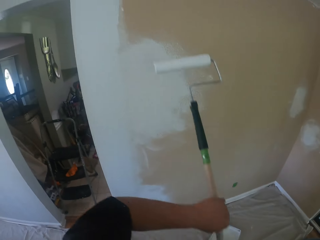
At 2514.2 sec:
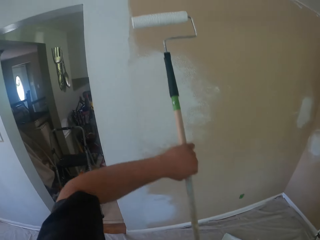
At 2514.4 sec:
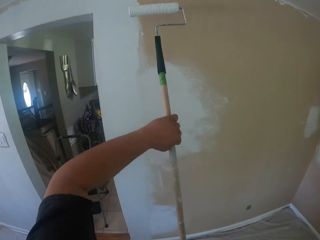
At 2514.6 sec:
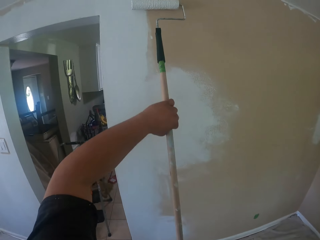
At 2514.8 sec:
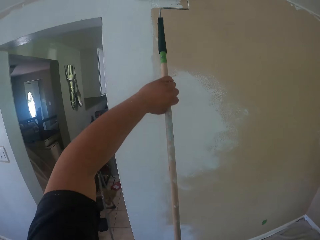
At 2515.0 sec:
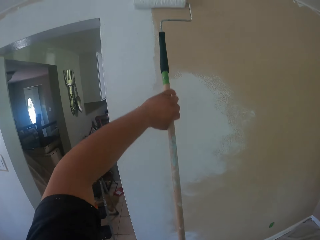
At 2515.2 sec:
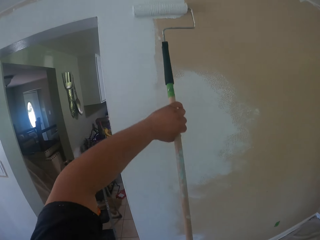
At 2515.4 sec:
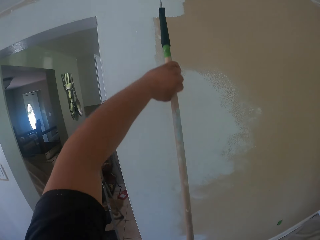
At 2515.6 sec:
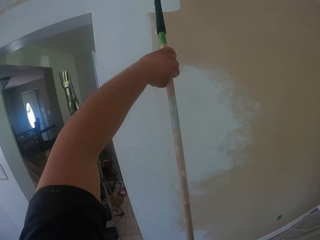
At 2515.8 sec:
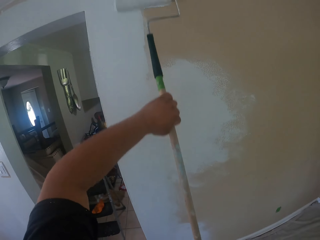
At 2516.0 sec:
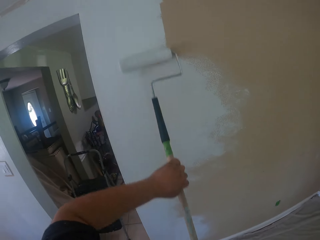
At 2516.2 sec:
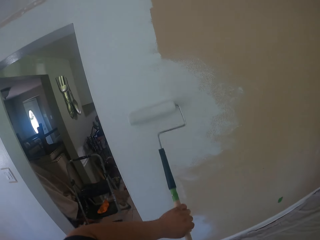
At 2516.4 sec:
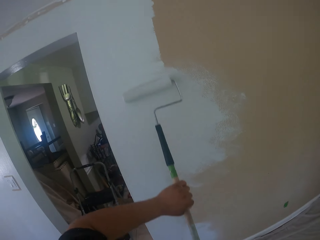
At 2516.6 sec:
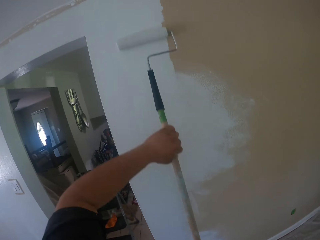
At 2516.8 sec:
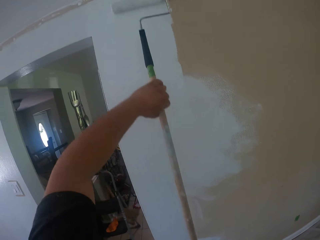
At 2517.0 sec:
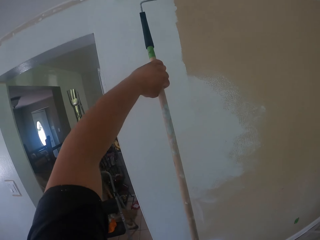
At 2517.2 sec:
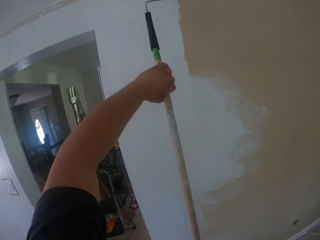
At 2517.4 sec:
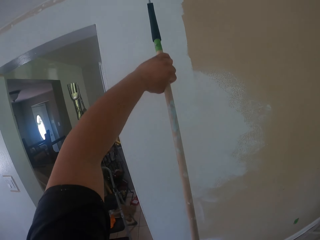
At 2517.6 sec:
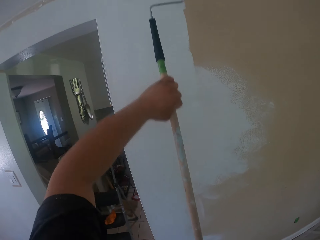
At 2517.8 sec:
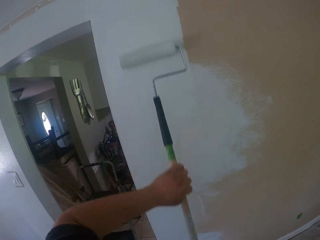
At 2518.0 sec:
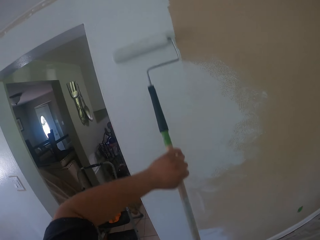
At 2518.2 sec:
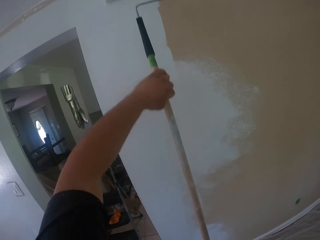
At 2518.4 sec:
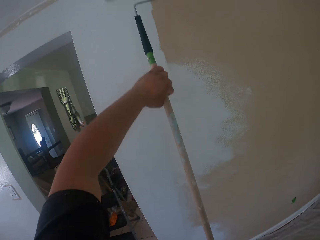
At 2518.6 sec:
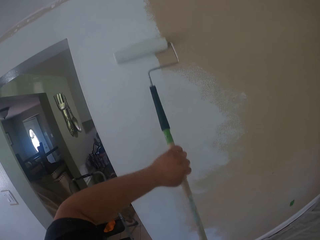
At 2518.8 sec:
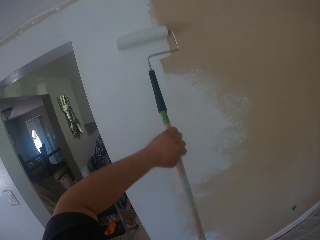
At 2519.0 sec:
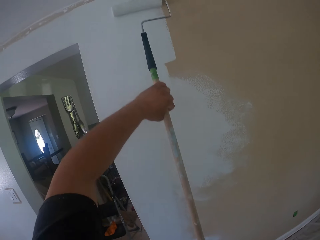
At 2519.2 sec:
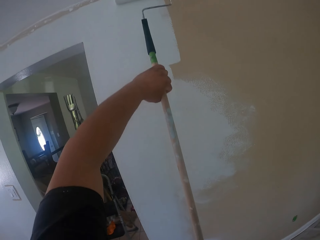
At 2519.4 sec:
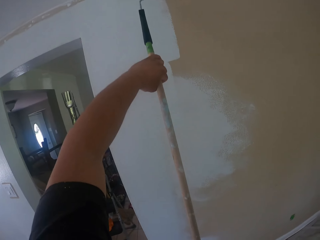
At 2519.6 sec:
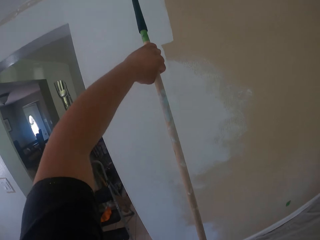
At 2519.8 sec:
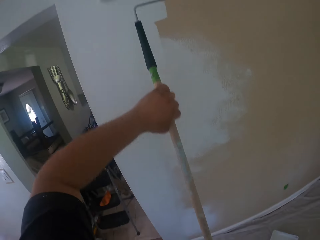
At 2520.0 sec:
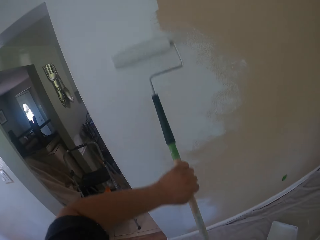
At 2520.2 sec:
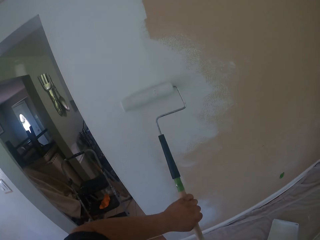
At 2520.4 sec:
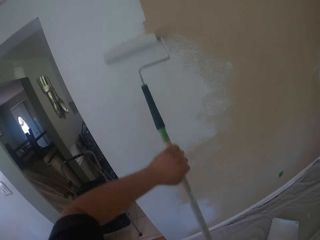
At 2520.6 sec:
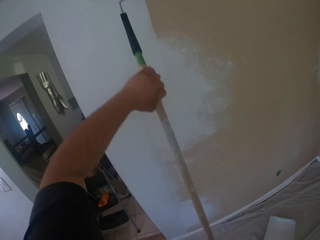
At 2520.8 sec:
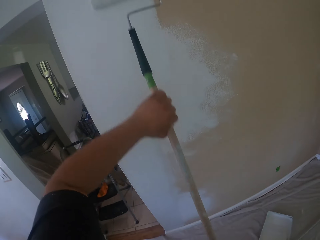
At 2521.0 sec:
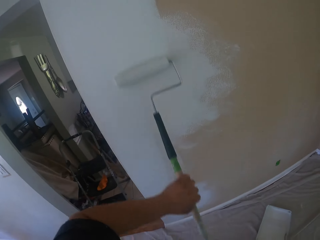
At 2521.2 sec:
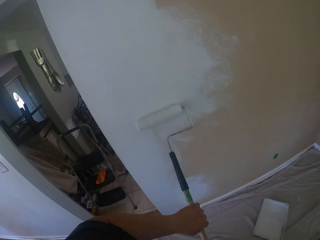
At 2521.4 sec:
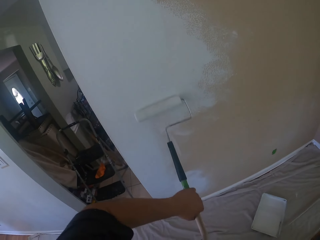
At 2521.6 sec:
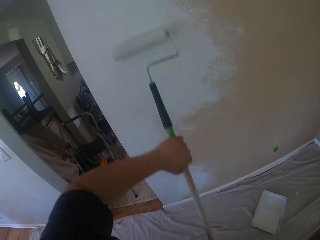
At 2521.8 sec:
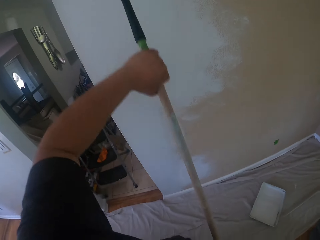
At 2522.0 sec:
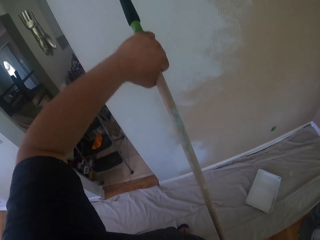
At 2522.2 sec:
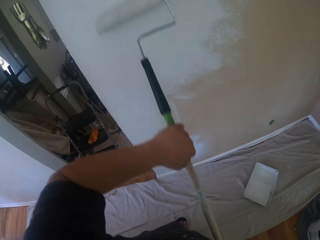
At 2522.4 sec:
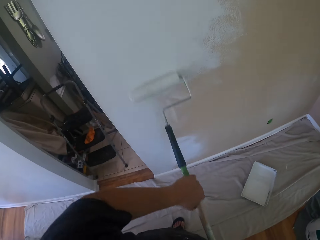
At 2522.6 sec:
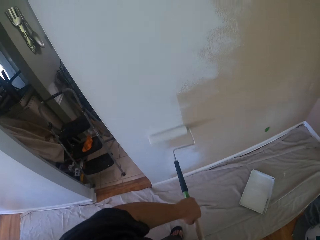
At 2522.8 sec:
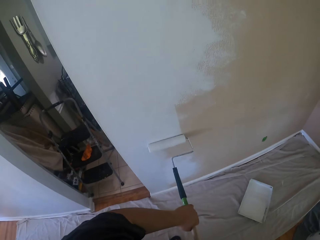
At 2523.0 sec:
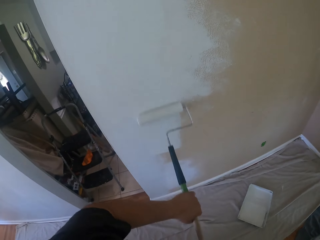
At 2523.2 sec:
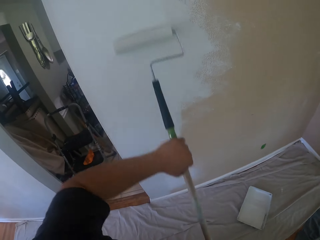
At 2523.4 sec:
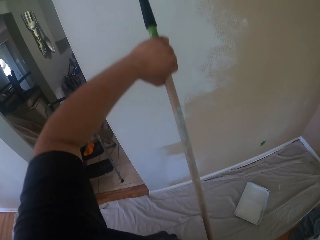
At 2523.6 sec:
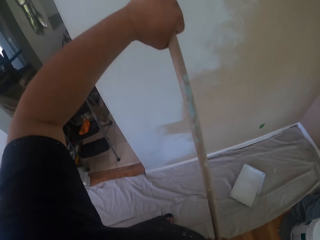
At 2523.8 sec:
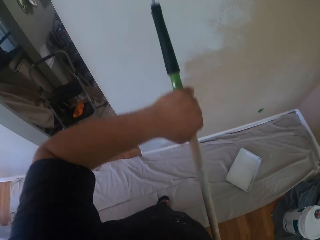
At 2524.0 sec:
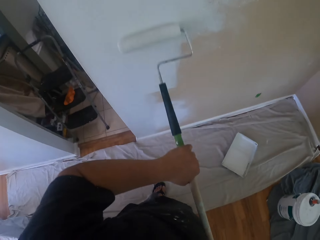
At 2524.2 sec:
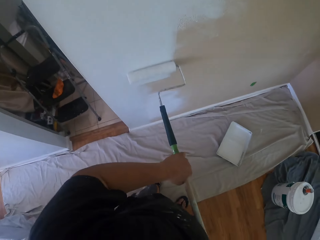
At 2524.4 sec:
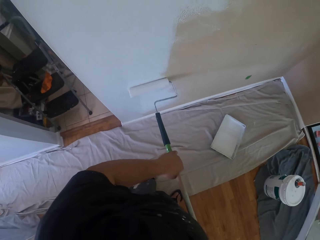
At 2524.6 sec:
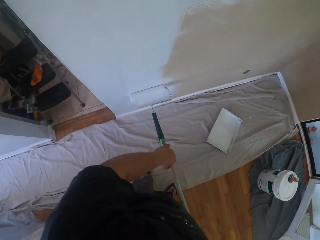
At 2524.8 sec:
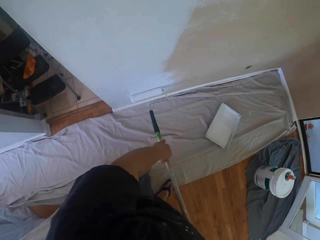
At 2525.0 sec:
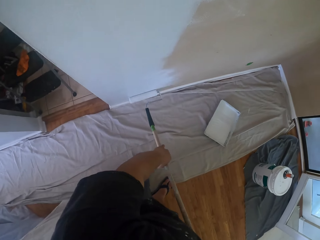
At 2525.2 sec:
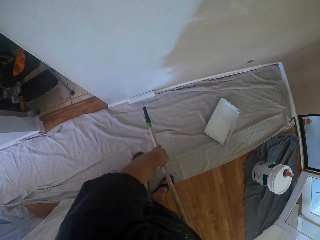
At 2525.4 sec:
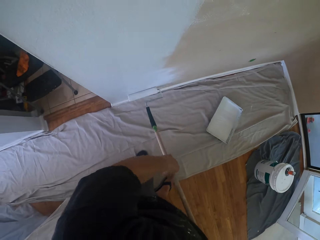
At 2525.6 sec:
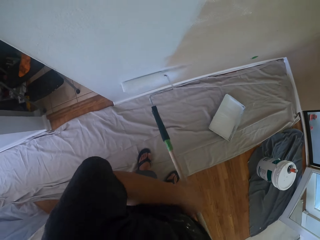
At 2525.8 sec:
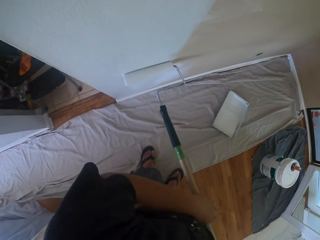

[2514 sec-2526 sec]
The camera wearer paints the wall with the roller brush.

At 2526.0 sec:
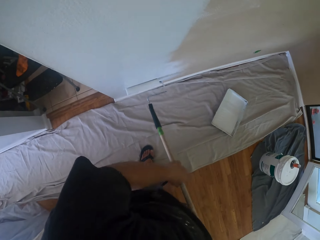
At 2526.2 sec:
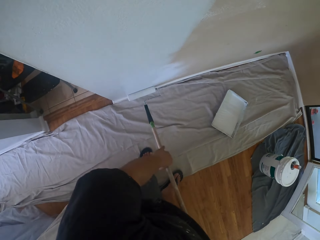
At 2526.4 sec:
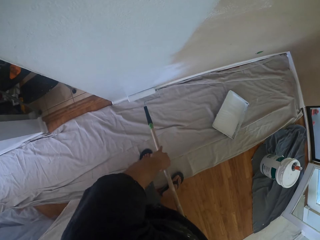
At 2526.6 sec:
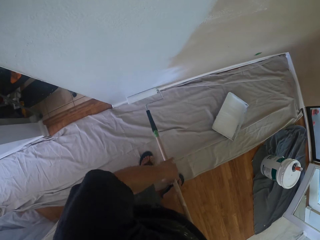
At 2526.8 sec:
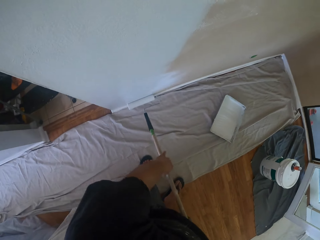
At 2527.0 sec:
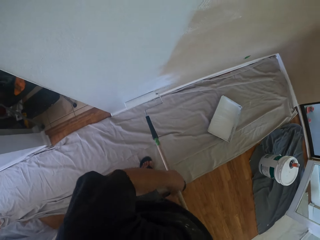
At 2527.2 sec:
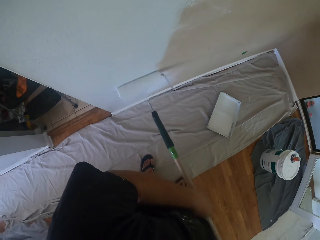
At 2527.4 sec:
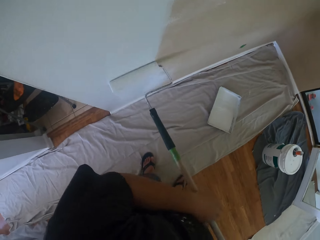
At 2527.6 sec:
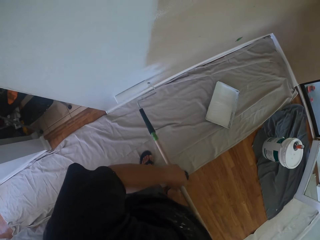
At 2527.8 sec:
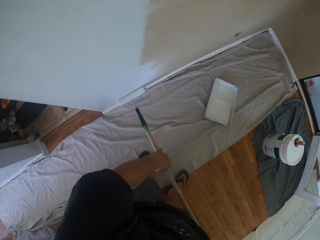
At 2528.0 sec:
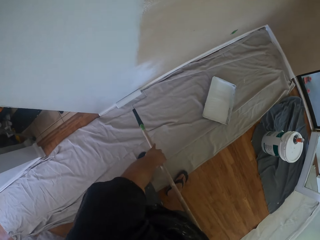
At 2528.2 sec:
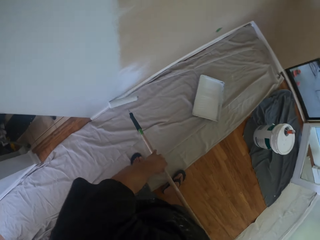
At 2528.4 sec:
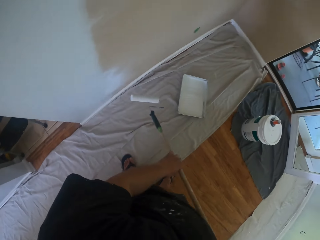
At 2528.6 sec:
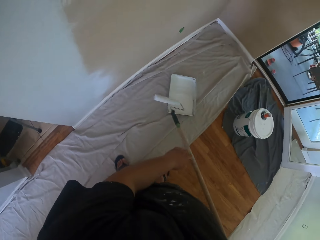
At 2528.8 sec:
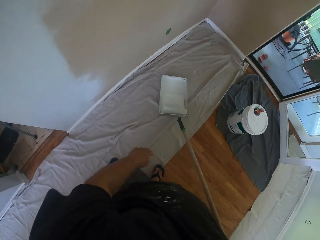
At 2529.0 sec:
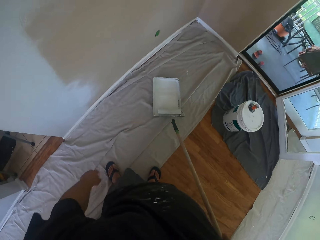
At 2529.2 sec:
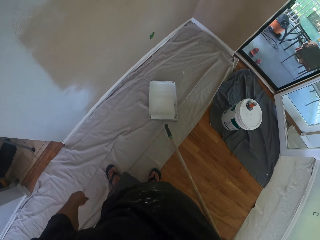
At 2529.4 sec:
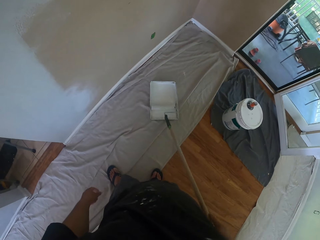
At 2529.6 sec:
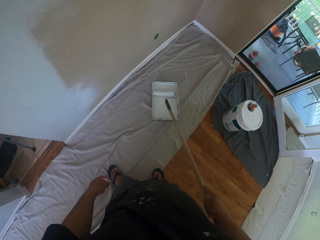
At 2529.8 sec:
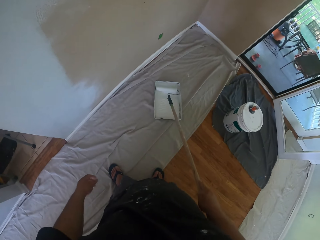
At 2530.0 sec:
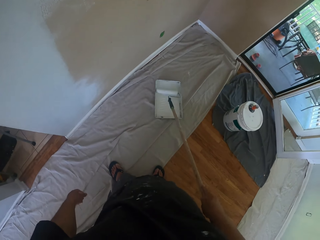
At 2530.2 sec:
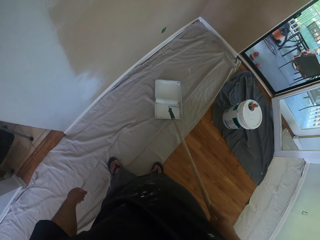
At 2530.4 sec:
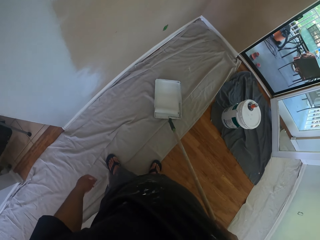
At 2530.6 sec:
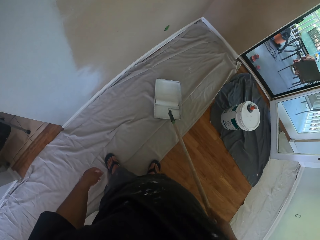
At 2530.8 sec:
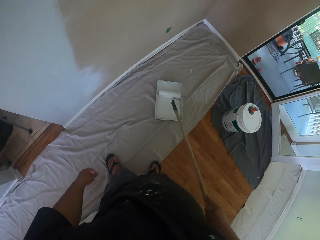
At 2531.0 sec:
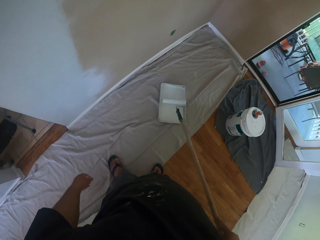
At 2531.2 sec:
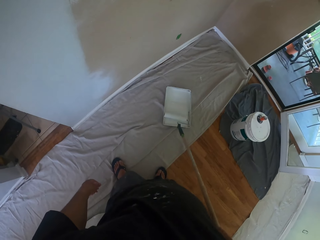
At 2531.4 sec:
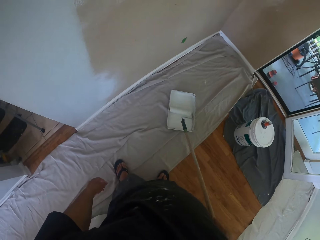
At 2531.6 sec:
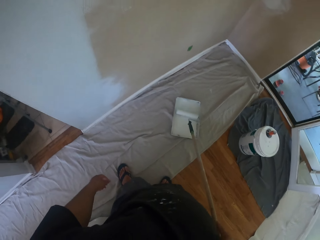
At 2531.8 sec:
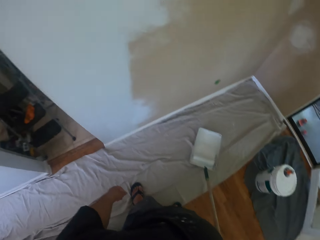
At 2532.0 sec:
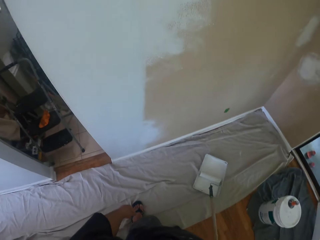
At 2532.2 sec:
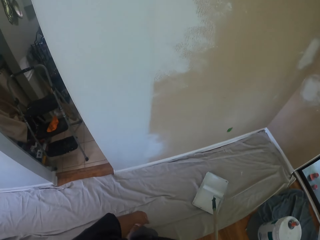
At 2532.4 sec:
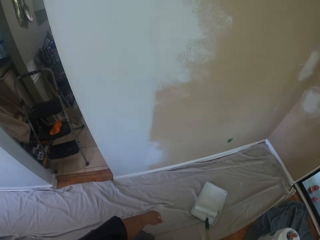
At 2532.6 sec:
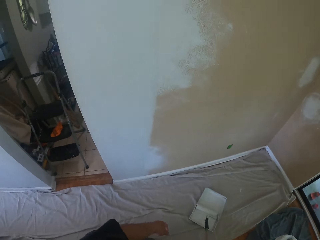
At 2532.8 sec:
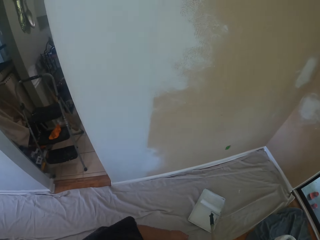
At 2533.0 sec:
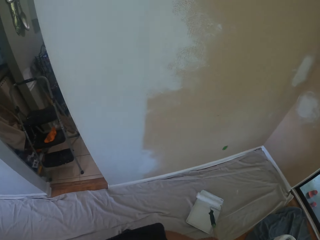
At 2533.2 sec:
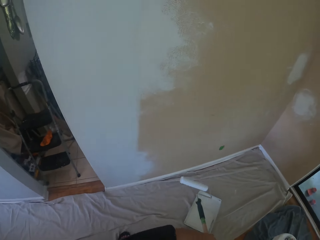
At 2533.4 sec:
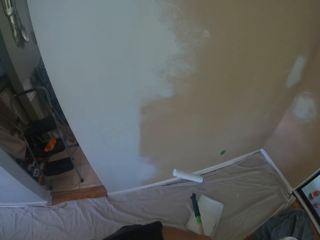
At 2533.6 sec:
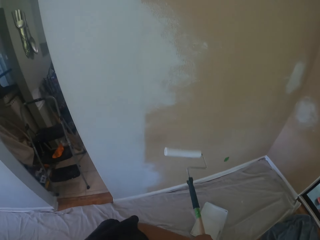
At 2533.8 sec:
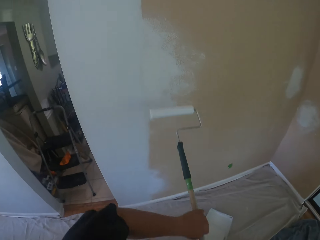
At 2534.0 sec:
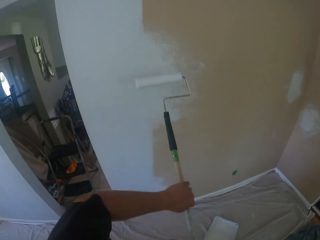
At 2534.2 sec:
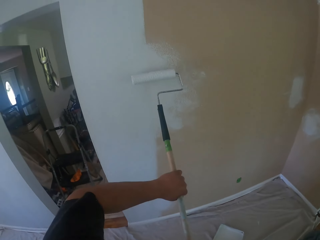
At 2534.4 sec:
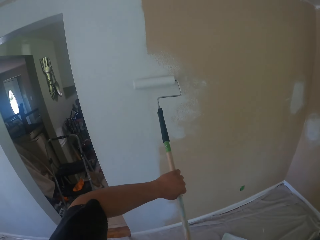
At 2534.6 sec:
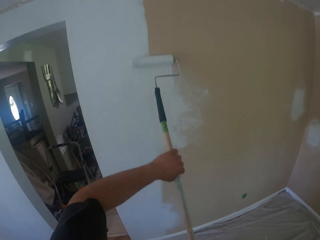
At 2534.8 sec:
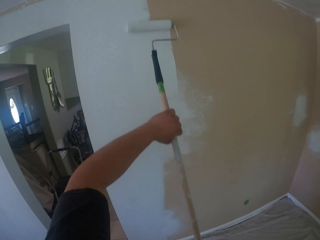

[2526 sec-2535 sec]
The camera wearer takes some paint from the paint can with the roller brush. They put the paint on the roller brush. They paint the wall with the roller brush.
